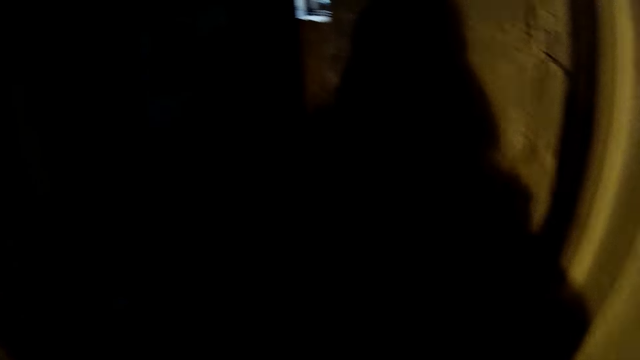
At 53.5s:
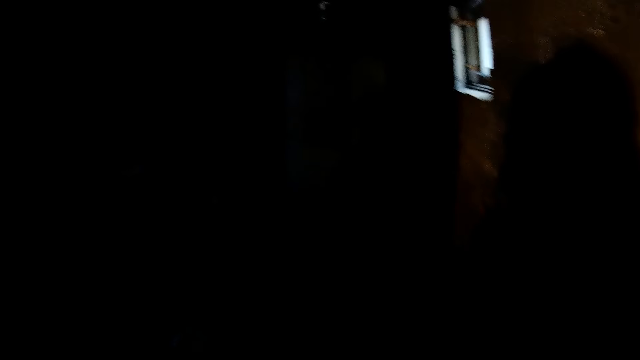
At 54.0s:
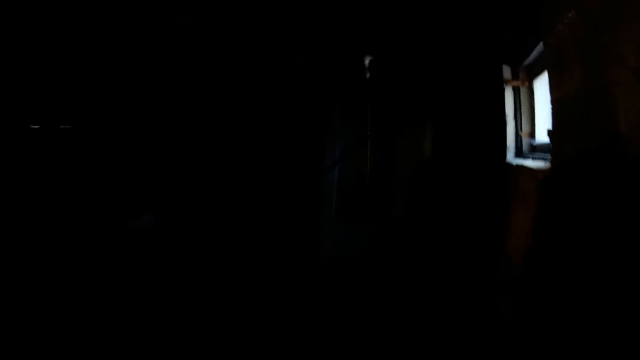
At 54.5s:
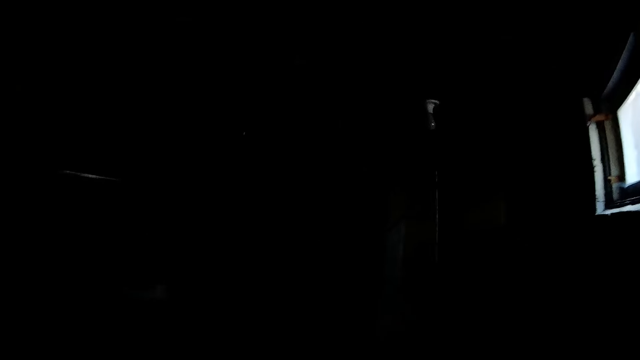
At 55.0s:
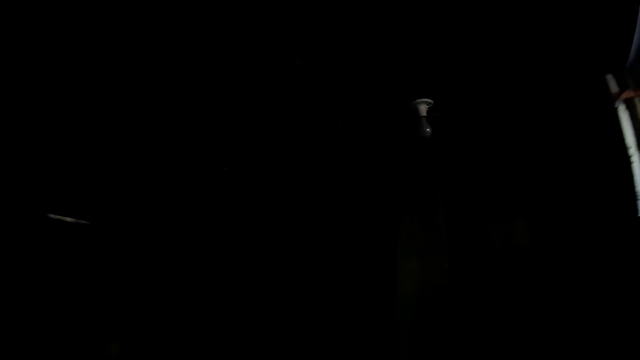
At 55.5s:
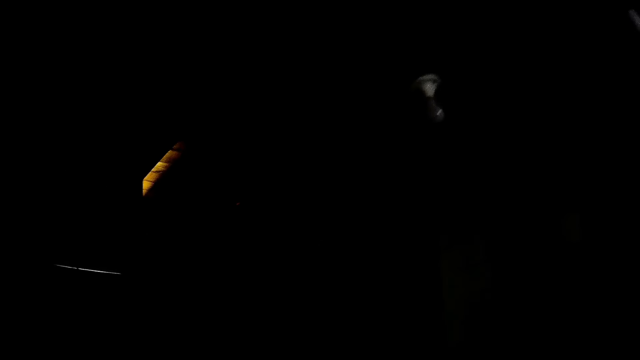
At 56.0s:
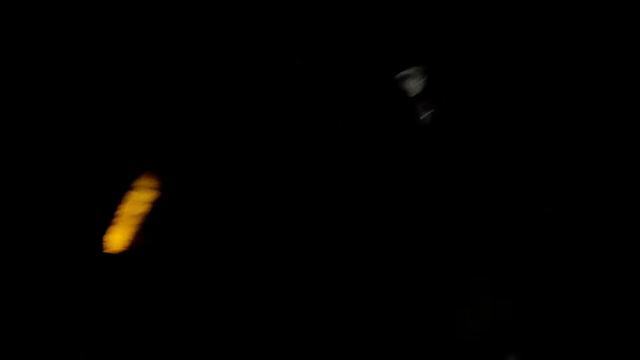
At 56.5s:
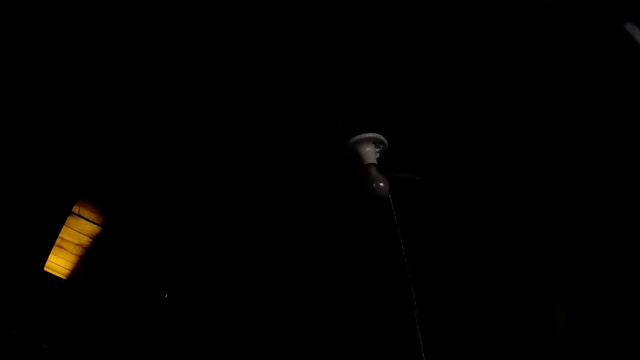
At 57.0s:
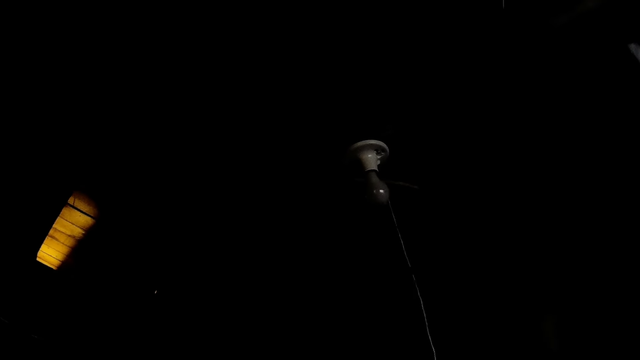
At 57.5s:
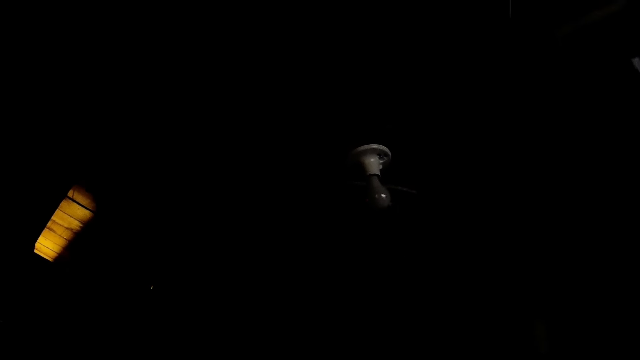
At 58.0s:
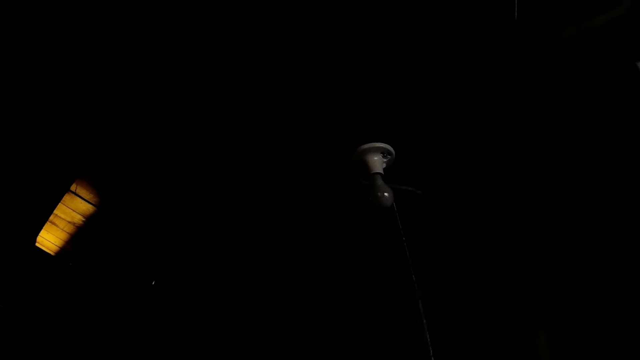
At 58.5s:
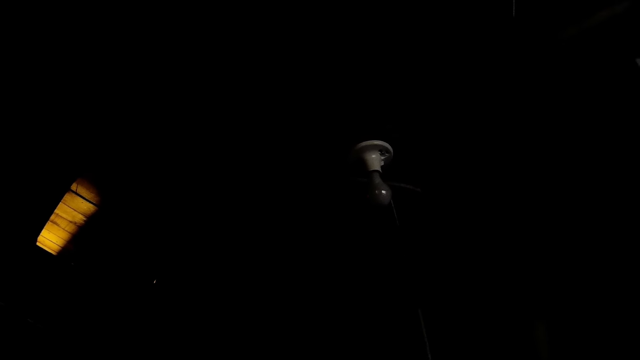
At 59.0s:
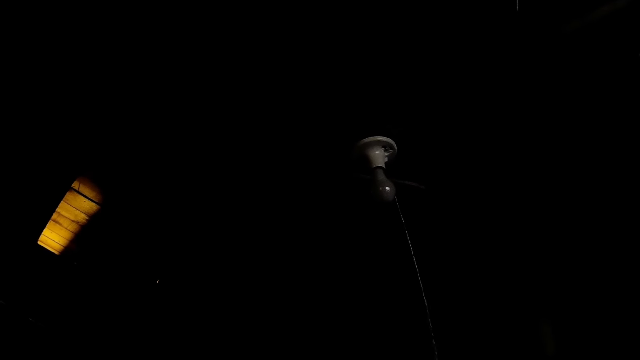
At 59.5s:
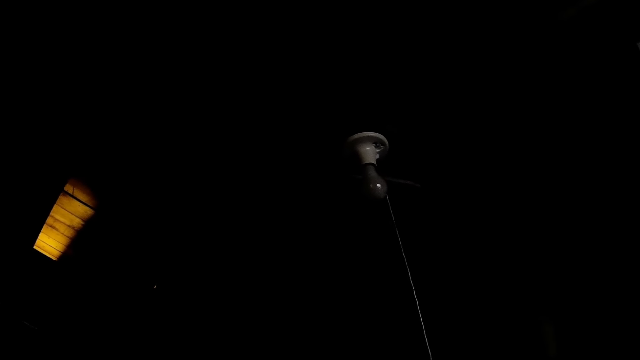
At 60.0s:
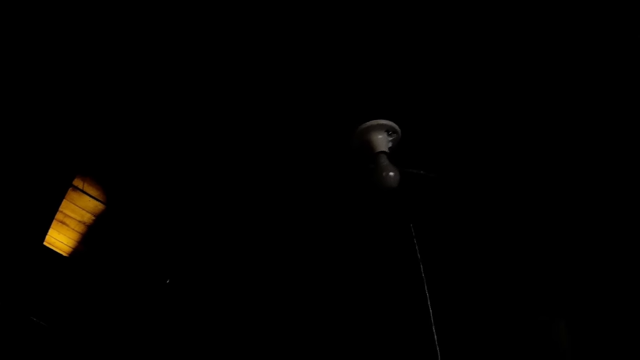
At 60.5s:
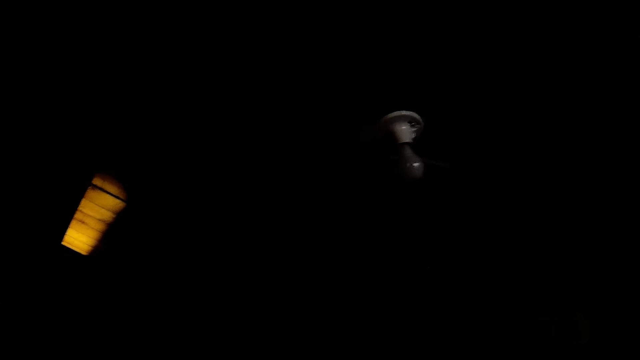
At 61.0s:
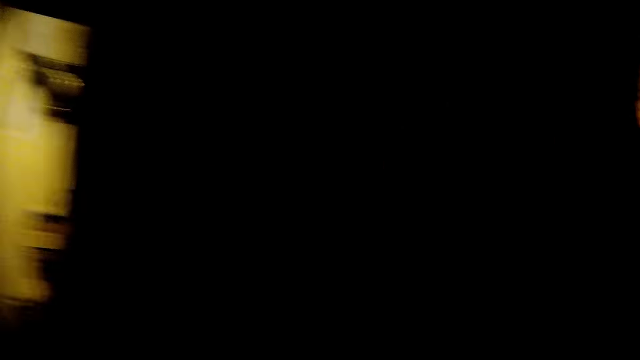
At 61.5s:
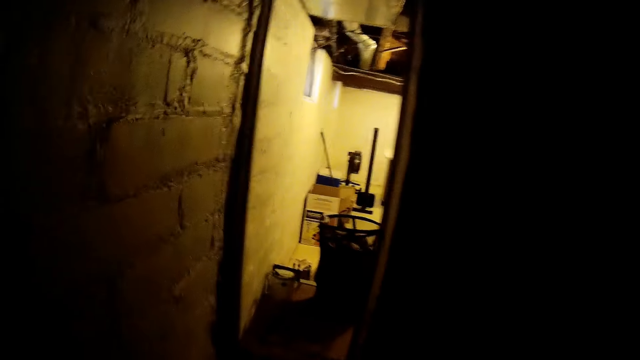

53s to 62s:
The camera wearer enters a room. They look around.

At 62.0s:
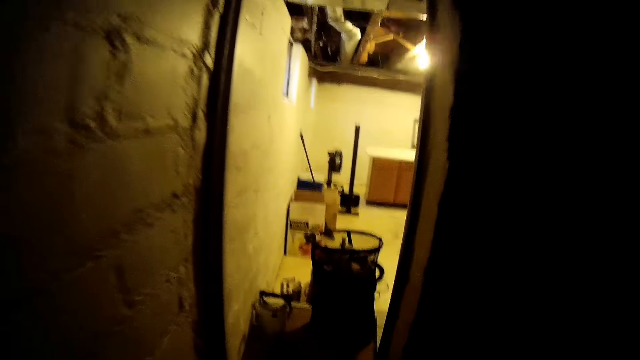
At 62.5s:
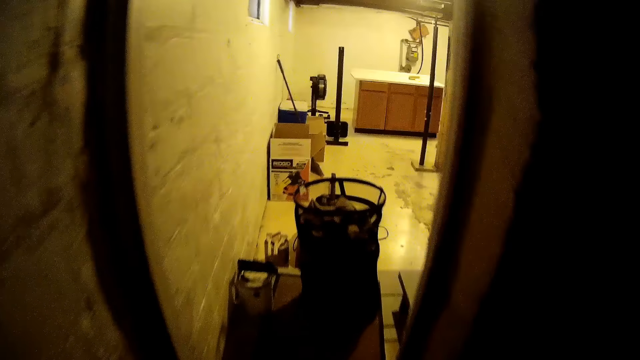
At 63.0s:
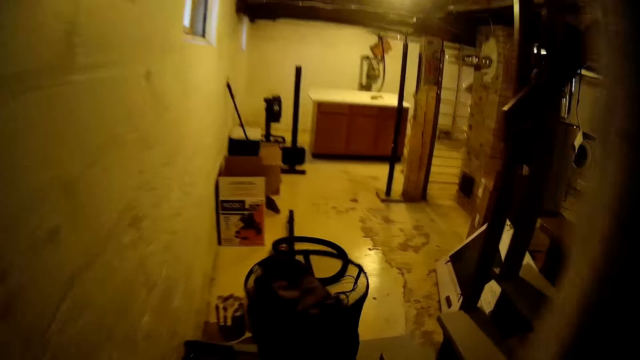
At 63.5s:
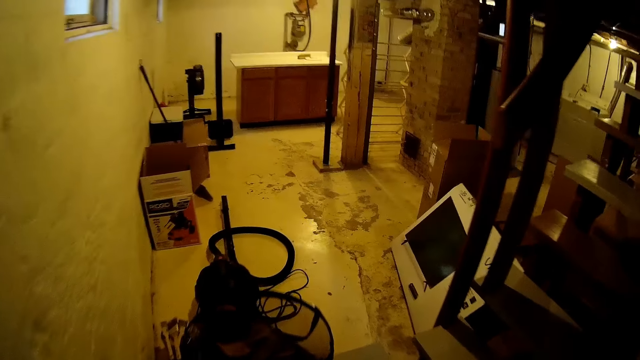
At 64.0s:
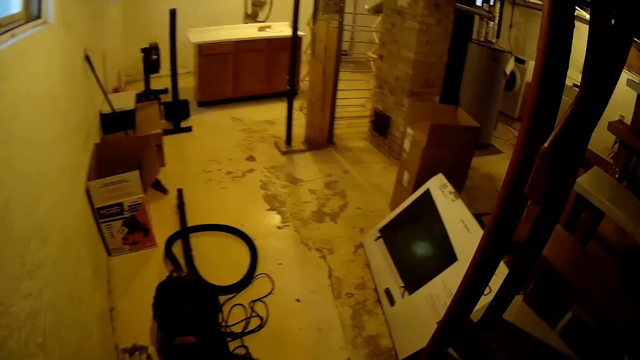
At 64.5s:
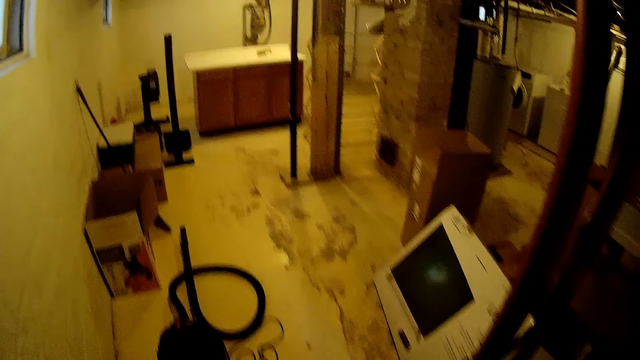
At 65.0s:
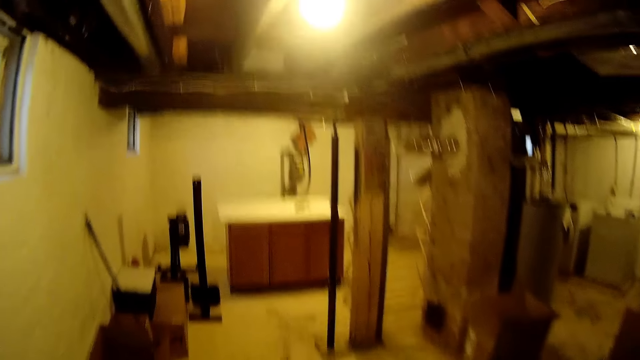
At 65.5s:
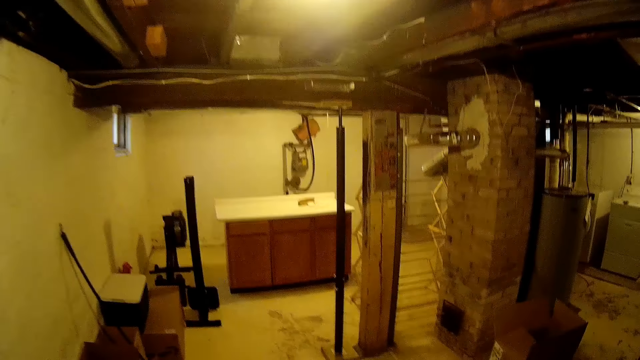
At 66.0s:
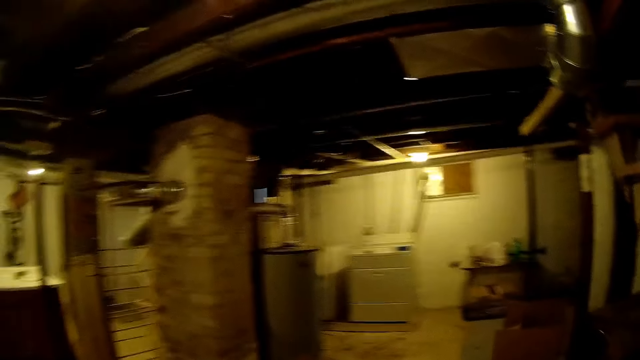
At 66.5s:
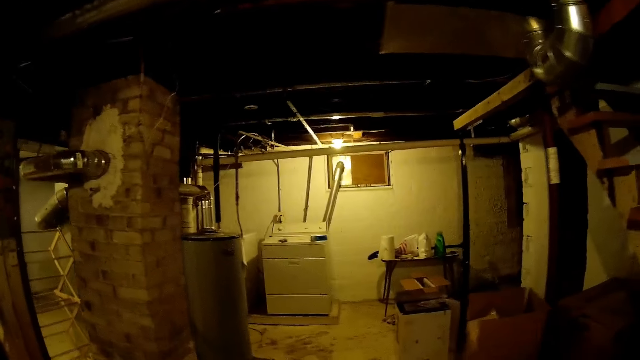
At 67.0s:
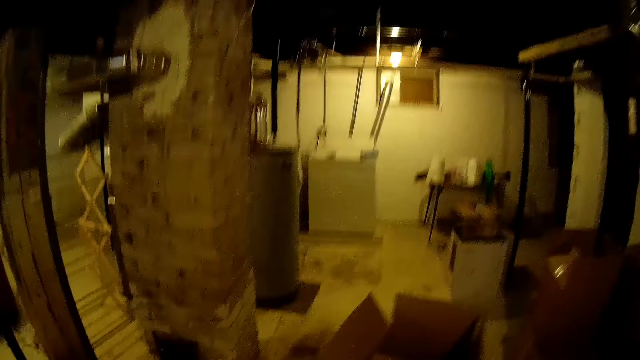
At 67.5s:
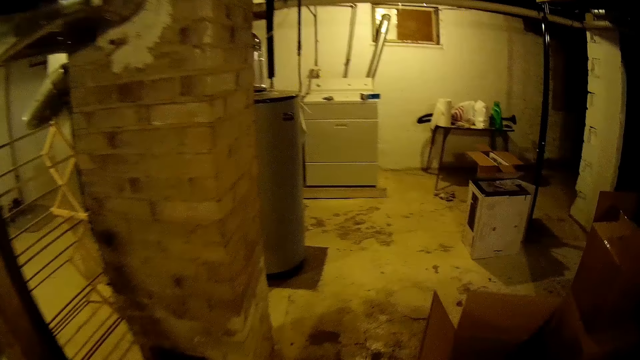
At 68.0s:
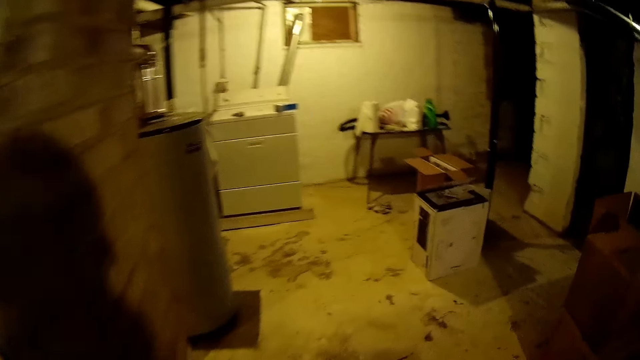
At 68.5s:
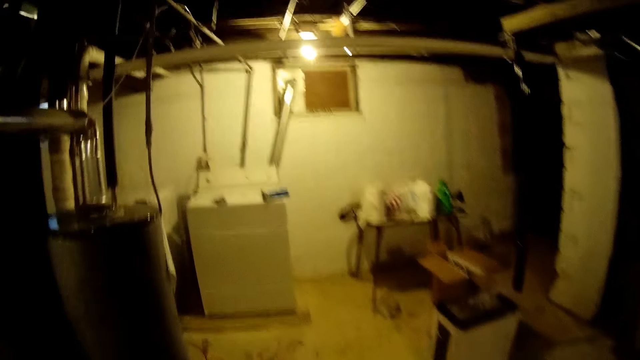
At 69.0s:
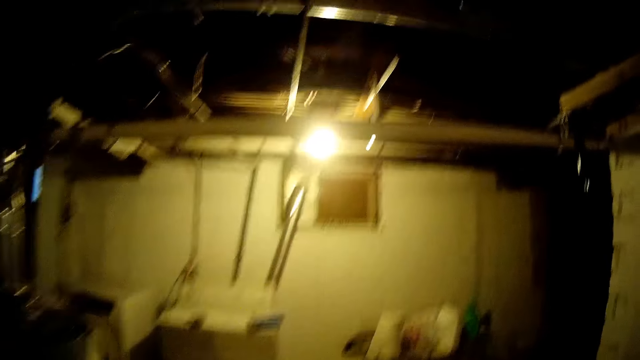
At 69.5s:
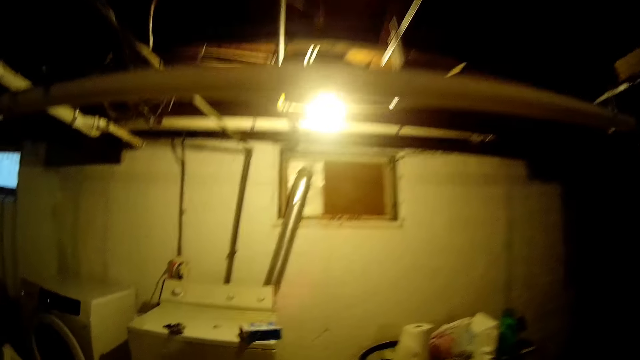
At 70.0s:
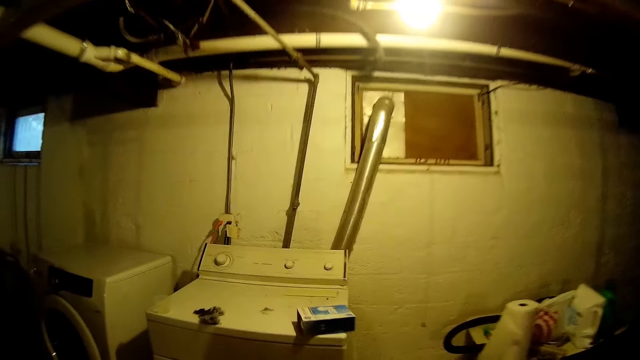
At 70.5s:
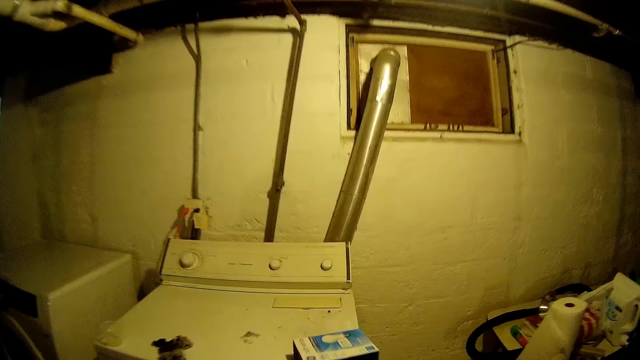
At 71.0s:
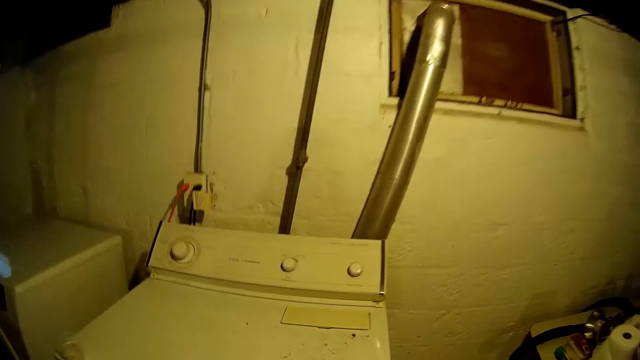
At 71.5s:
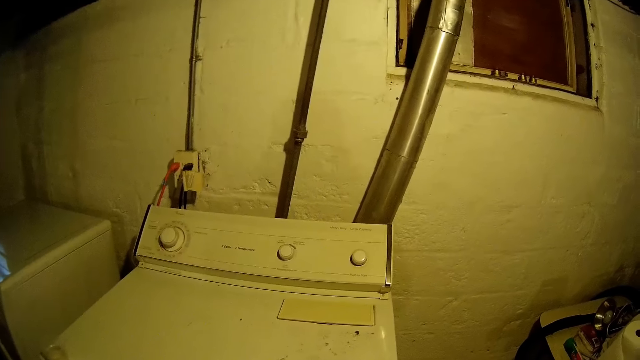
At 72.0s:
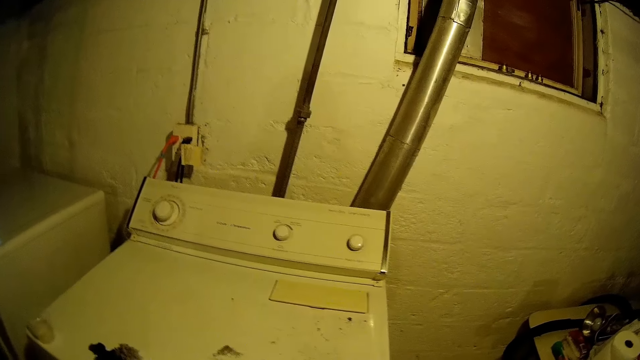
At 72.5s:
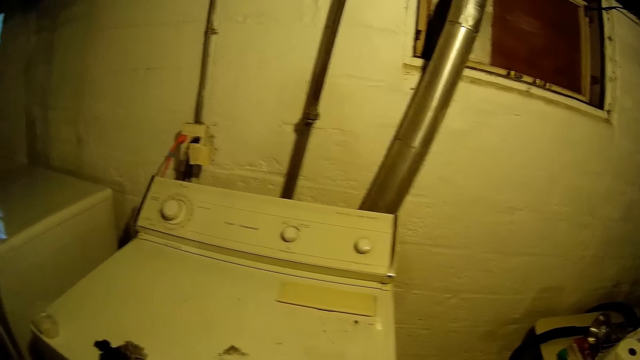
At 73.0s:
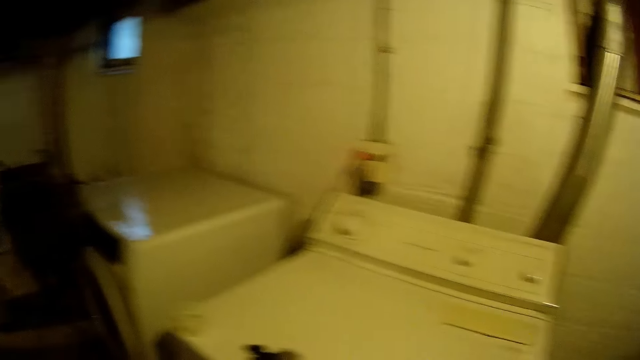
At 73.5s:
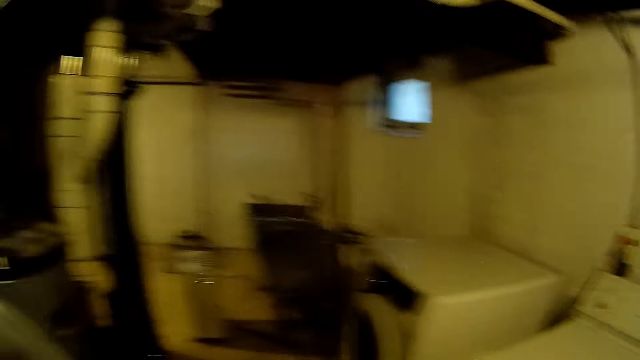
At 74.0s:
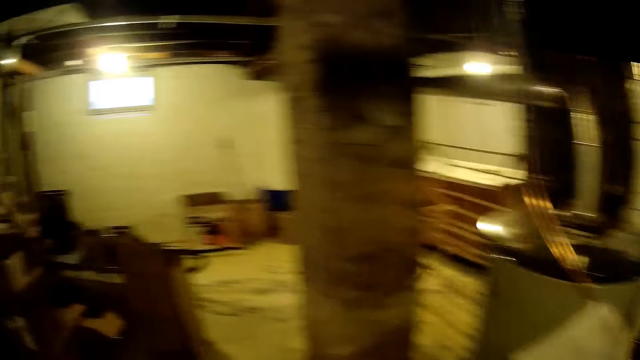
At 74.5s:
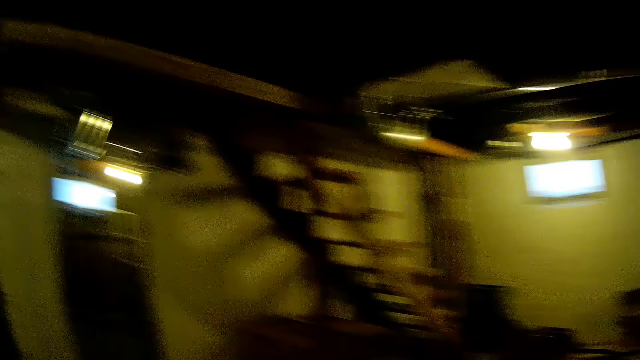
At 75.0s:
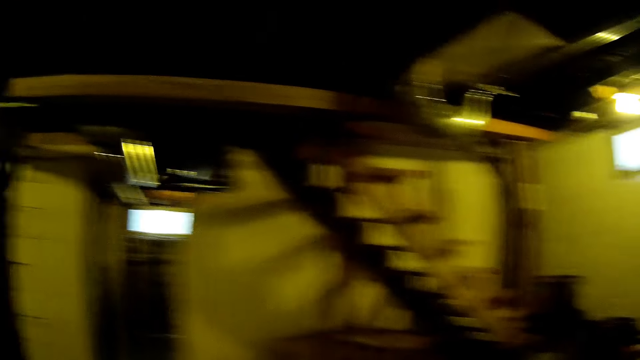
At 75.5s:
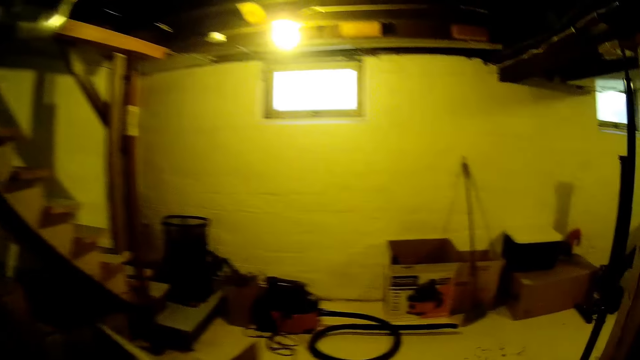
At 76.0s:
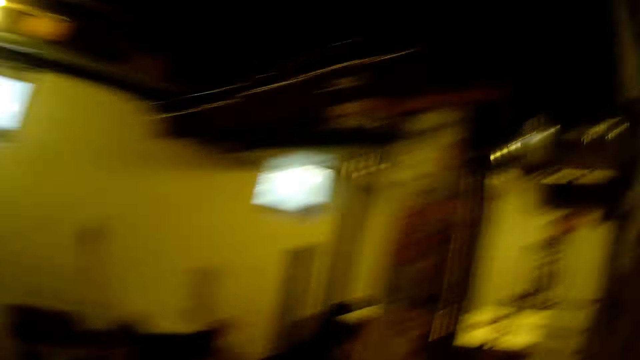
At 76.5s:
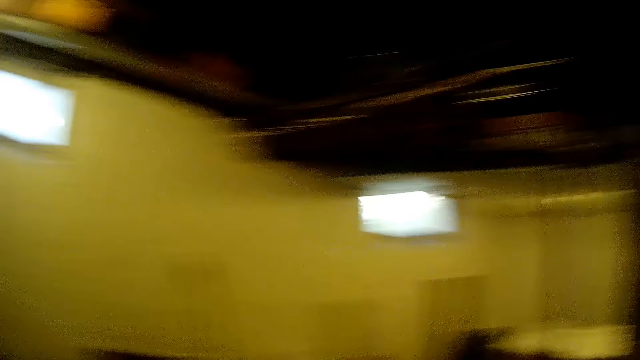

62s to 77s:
The camera wearer leaves the room. They walk around the room. They do something. They walk around the room.
